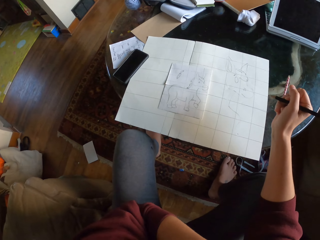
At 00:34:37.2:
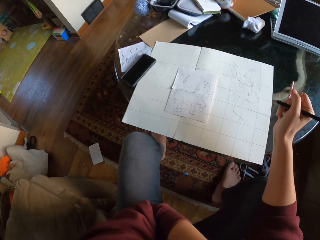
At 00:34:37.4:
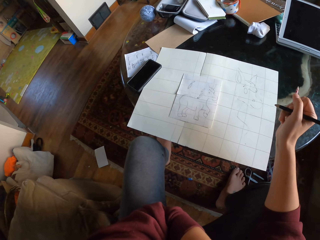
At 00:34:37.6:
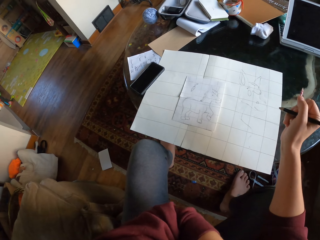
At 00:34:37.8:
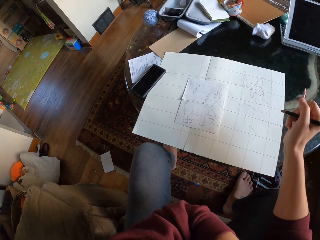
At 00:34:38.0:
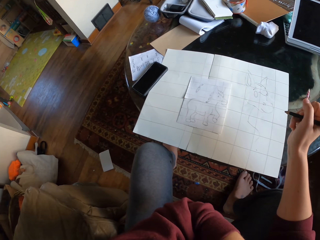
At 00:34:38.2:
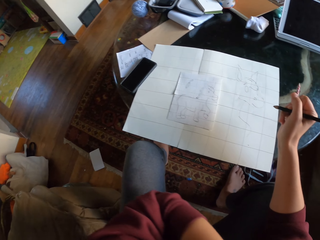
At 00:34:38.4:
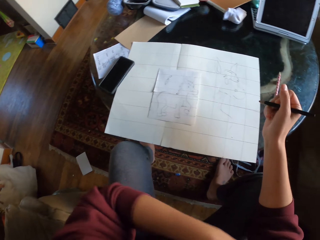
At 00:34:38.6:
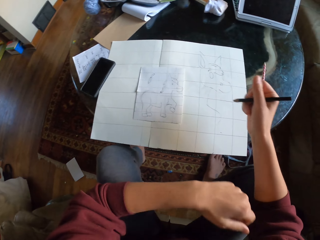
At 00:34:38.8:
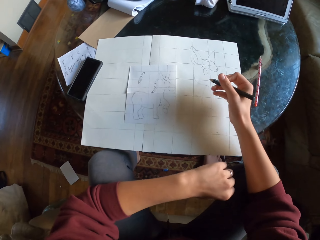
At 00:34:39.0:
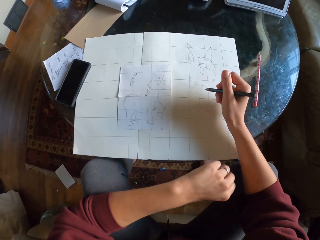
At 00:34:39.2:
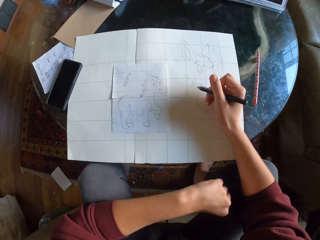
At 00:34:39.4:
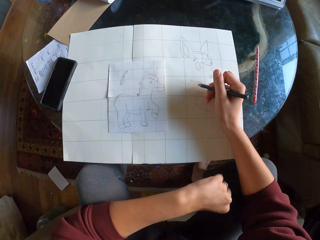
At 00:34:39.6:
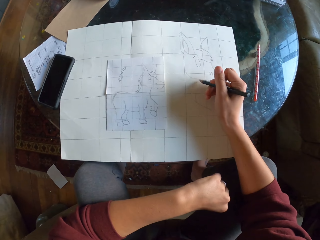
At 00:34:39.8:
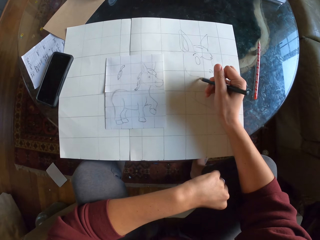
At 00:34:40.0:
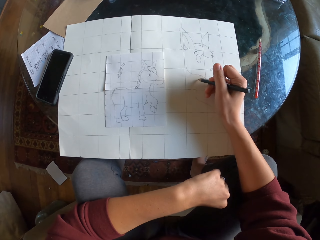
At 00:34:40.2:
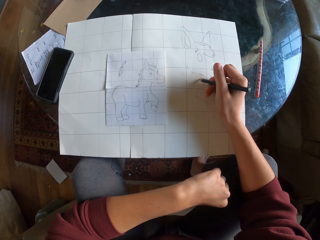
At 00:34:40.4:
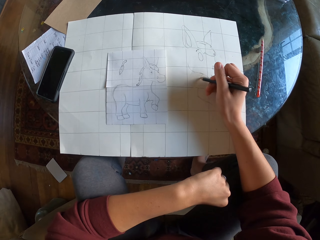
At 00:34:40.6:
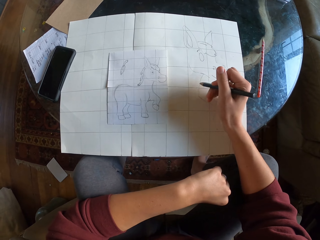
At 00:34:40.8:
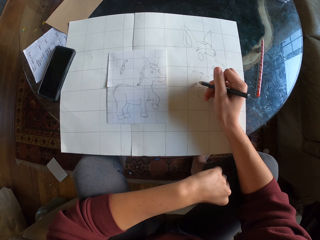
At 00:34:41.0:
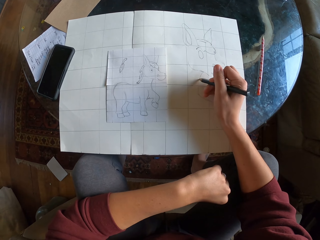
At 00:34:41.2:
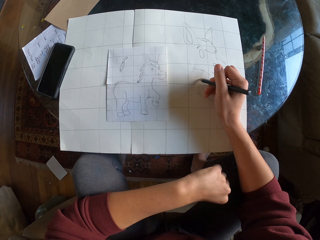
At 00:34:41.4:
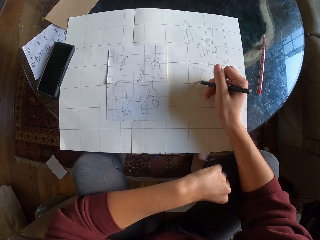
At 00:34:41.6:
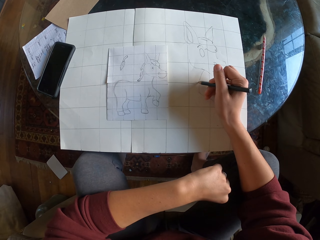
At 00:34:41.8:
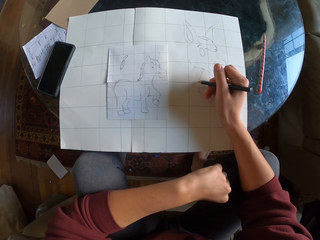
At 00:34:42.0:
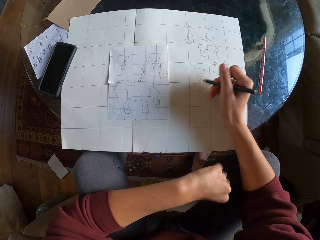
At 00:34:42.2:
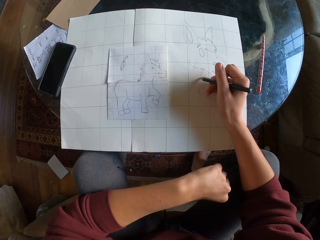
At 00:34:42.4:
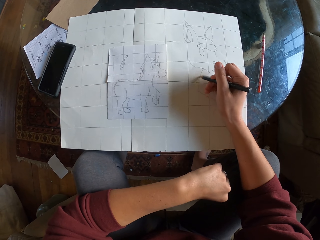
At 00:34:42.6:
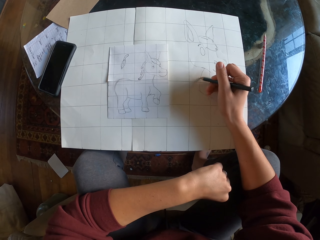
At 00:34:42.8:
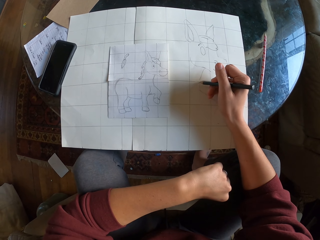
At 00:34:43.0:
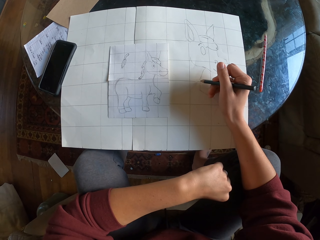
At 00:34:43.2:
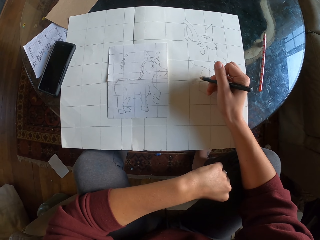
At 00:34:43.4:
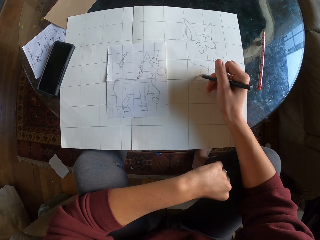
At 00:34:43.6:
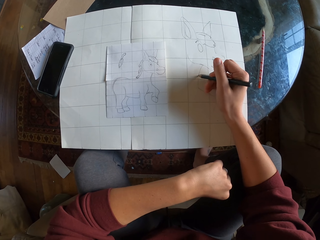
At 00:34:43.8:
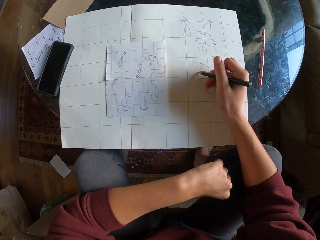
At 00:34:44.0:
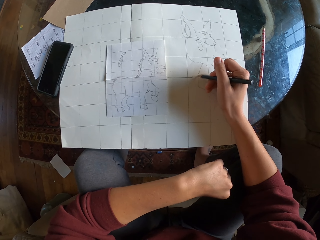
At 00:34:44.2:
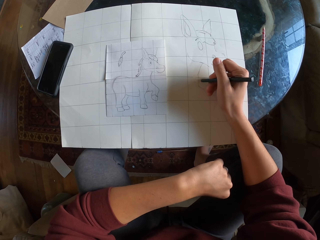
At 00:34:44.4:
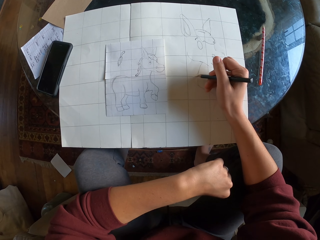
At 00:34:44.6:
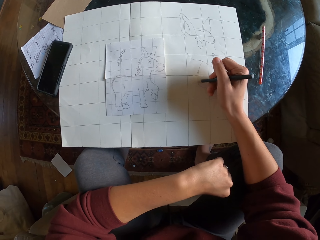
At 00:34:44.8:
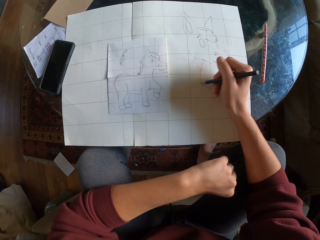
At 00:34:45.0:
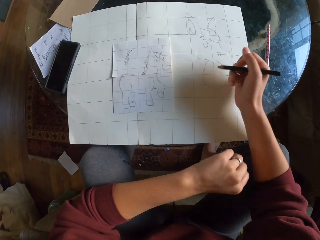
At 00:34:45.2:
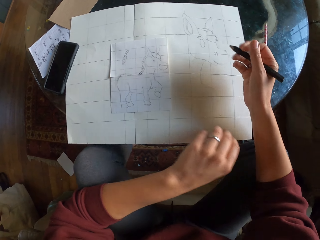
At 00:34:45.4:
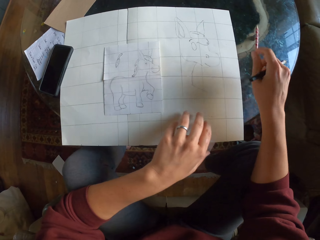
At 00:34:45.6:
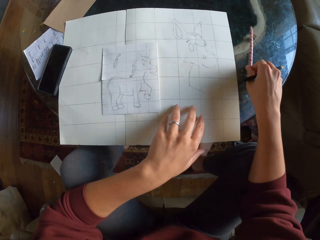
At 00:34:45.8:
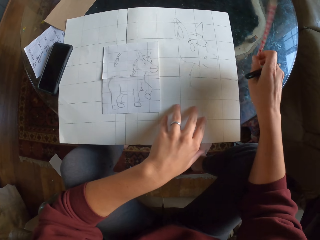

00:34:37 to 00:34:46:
The camera wearer holds their face. They sketch on the drawing paper.

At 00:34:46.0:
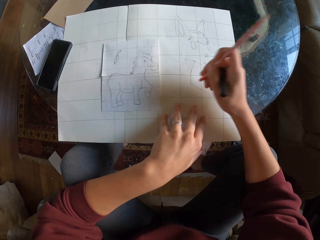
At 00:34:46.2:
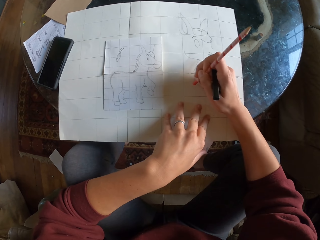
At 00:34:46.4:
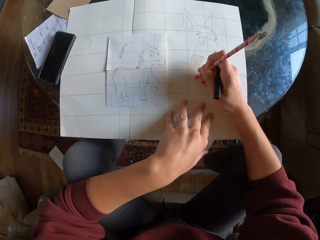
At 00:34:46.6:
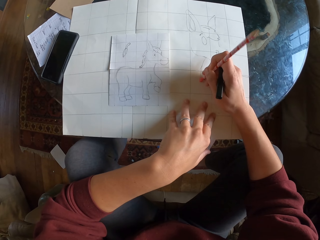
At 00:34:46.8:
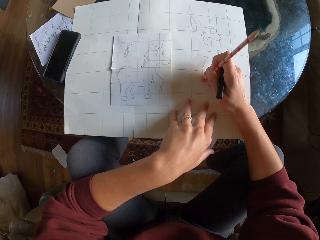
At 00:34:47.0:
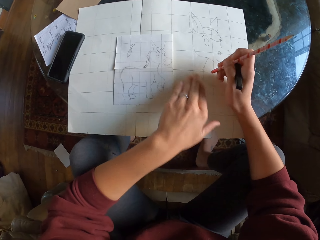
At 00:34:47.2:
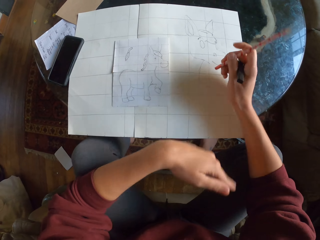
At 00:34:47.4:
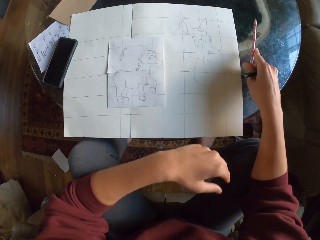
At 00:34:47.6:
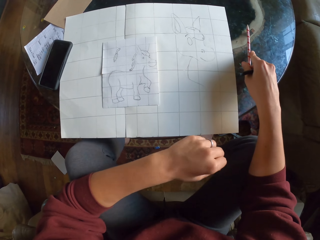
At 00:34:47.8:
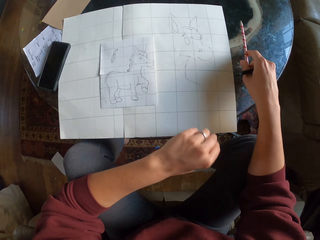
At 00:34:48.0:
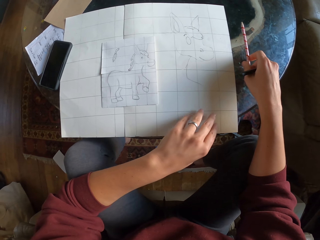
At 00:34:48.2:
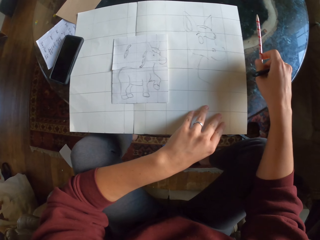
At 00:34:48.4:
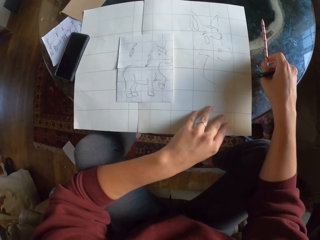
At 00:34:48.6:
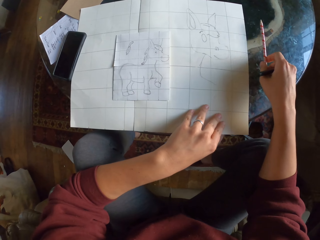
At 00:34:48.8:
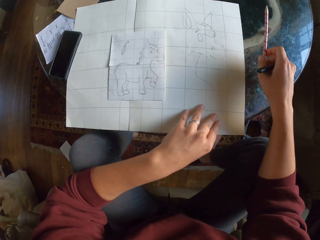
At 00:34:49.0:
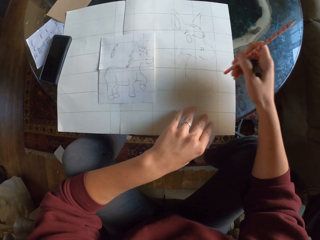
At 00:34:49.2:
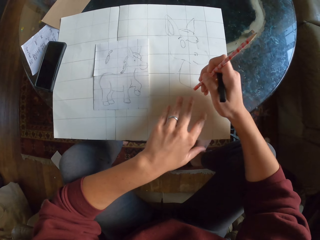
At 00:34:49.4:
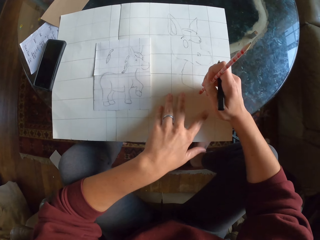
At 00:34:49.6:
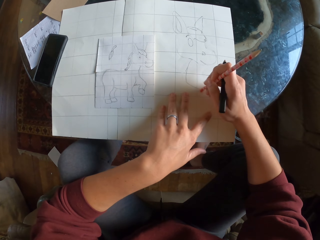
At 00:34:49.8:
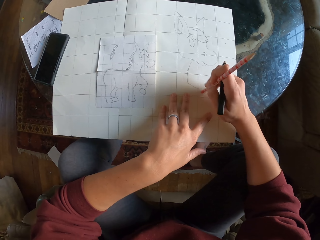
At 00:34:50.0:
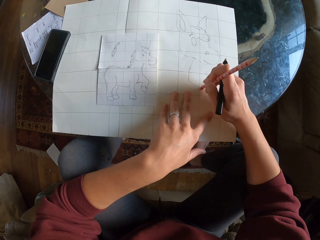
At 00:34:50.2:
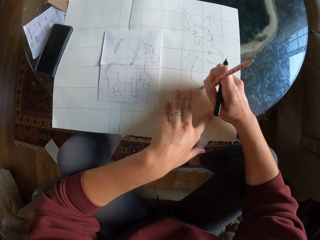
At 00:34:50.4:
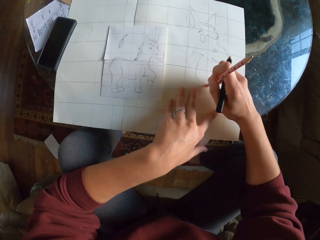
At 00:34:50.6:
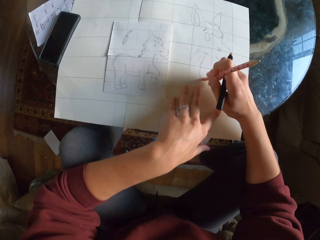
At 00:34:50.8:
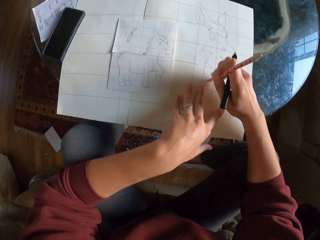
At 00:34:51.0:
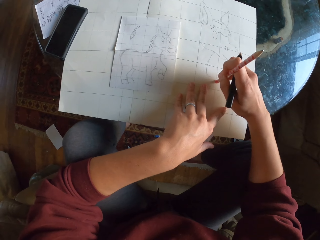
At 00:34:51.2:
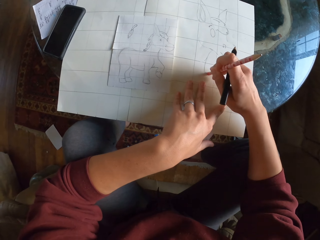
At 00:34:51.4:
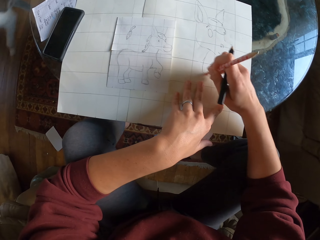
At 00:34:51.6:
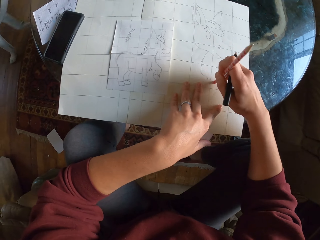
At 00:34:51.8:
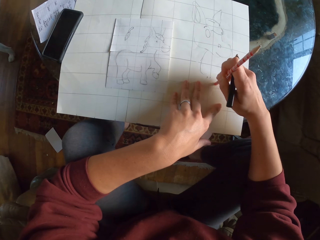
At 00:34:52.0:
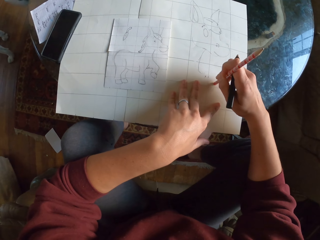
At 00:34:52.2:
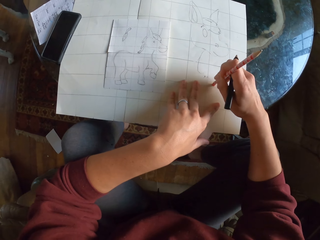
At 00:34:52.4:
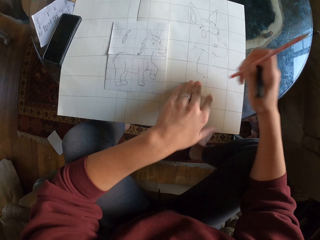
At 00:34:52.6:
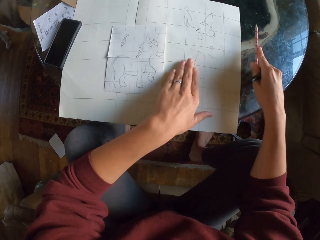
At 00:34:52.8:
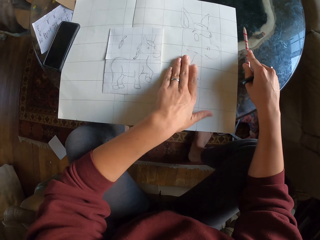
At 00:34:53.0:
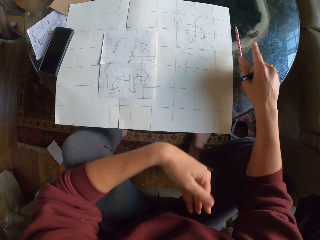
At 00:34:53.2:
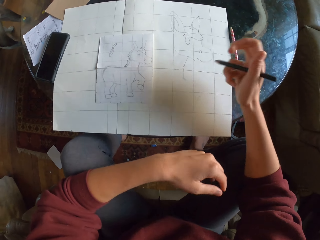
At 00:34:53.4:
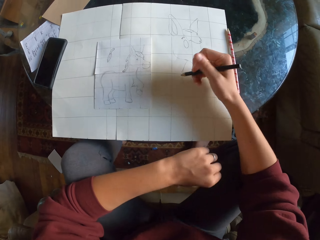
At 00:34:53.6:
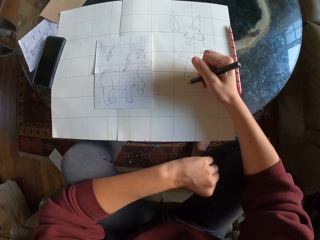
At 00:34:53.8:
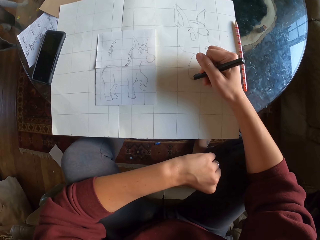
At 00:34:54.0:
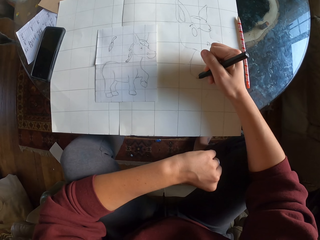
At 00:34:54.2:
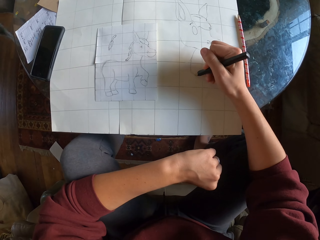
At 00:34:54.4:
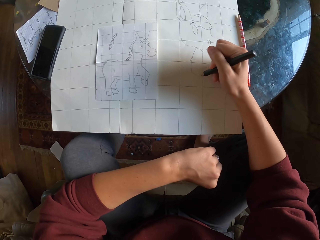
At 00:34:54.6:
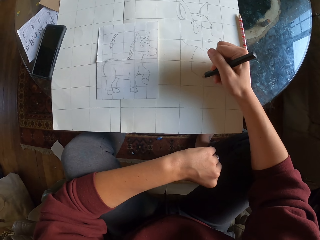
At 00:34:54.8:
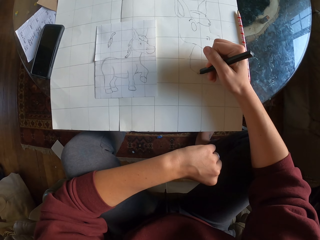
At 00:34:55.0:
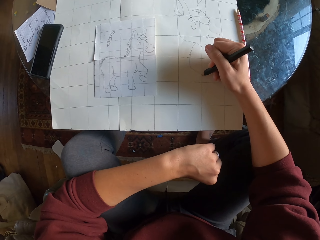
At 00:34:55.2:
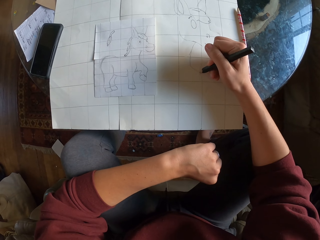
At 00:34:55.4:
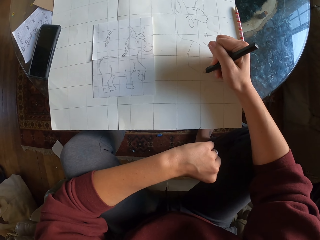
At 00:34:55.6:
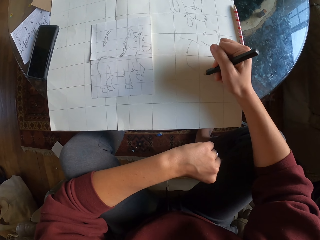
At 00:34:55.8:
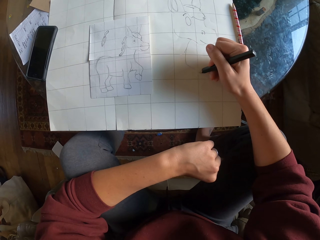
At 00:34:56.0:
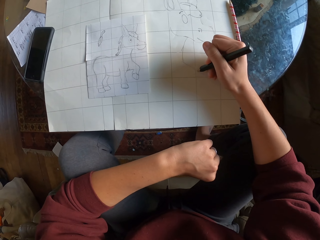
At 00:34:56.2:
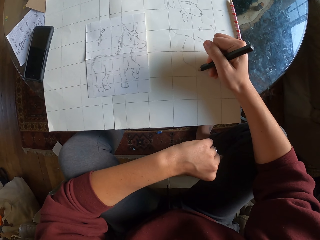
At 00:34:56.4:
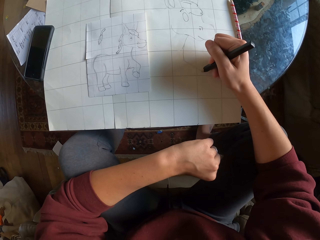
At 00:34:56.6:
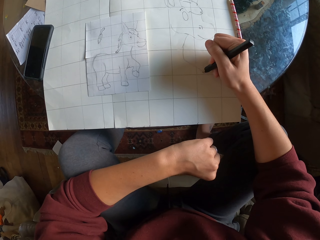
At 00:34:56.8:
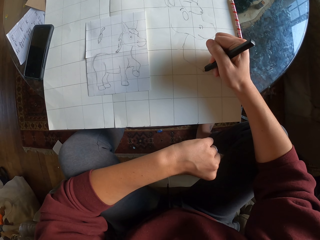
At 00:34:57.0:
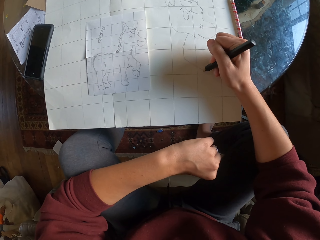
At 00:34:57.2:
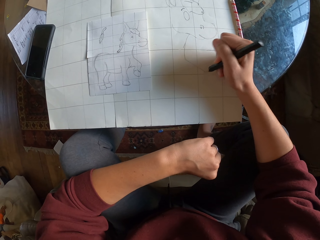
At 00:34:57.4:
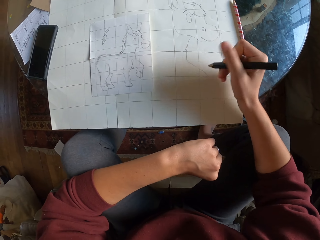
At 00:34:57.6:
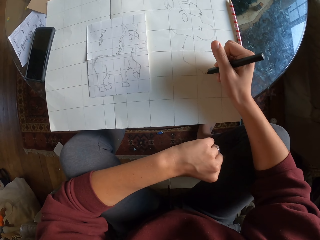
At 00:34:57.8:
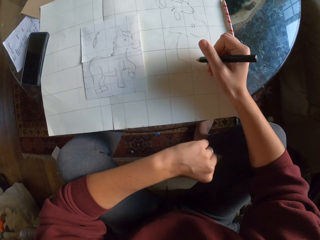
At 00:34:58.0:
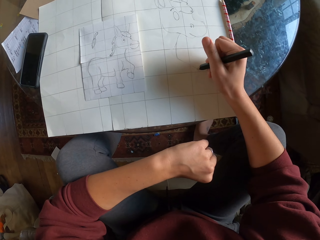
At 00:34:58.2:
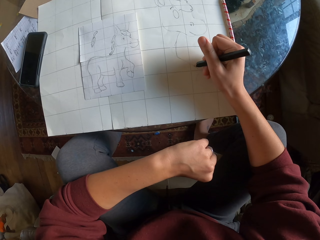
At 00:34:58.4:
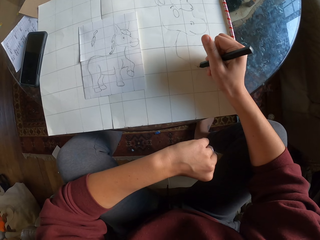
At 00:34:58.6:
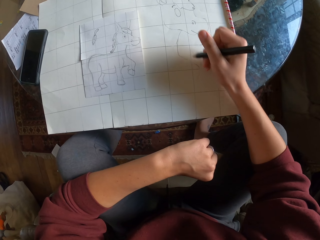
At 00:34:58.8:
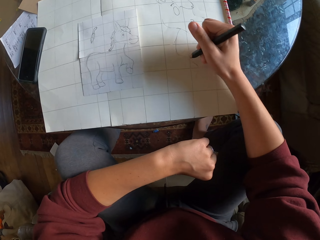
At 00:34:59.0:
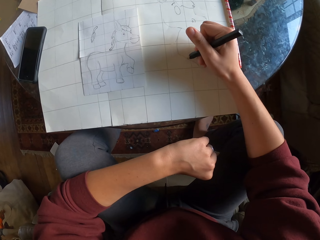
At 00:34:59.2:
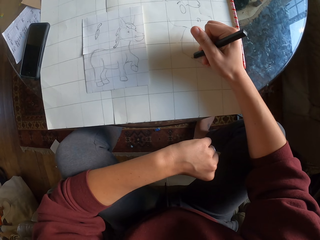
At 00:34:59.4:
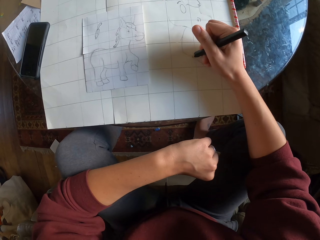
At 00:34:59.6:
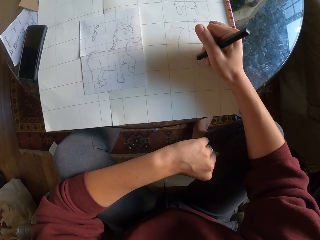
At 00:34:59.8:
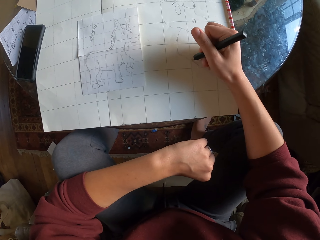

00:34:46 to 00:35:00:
The camera wearer picks up the pencil on the table. They erase the drawing with a rubber. They wipe the drawing paper with their hand. They erase the drawing with the rubber. They wipe the drawing paper with their hand. They place the pencil on the table. They sketch on the drawing paper.
